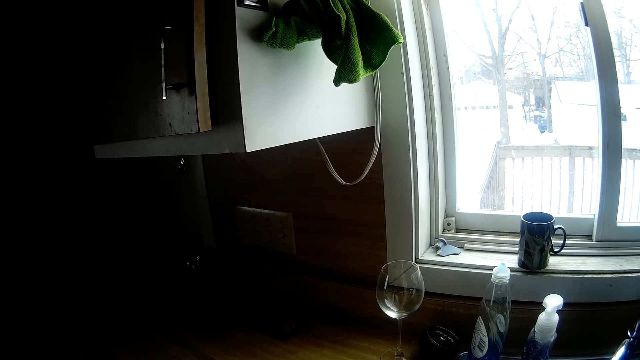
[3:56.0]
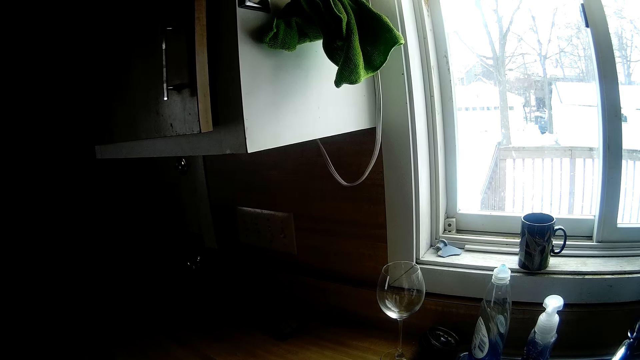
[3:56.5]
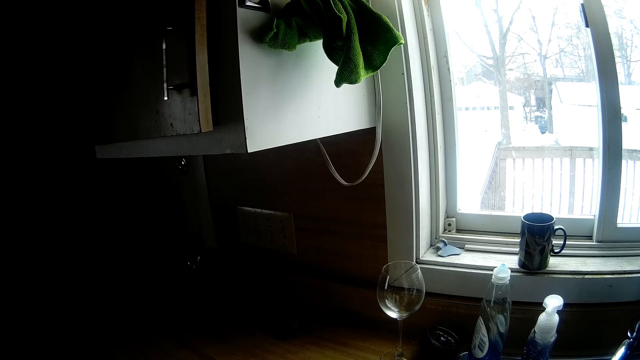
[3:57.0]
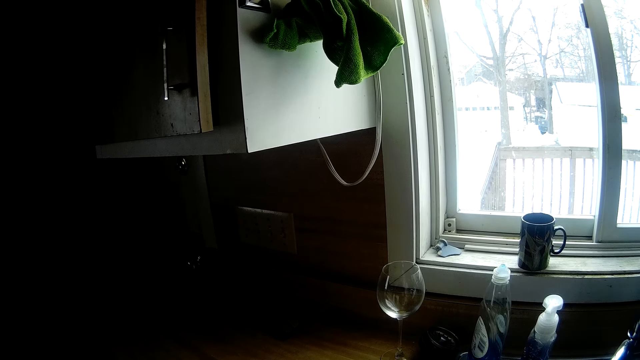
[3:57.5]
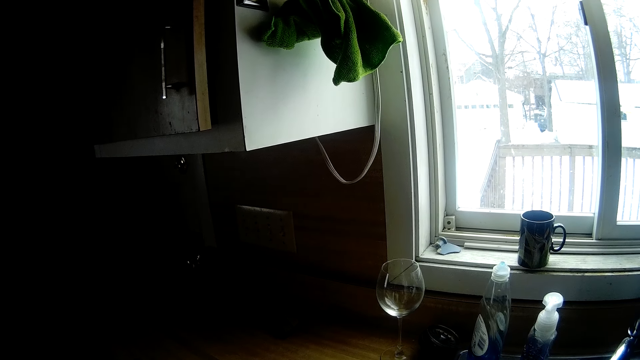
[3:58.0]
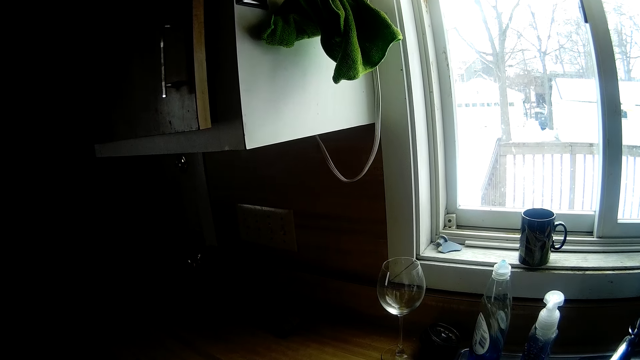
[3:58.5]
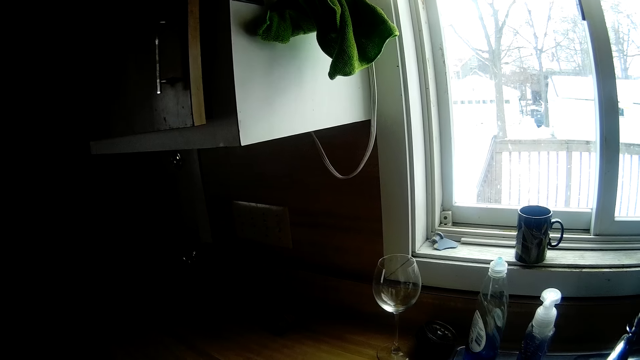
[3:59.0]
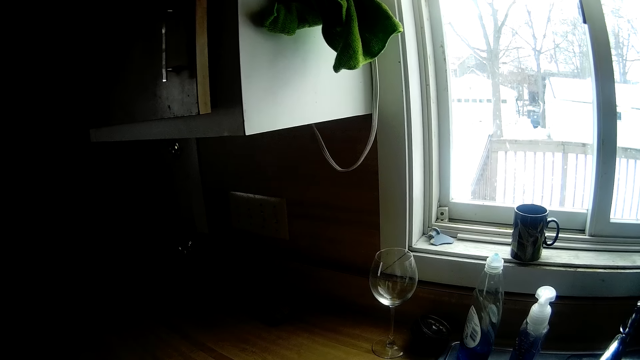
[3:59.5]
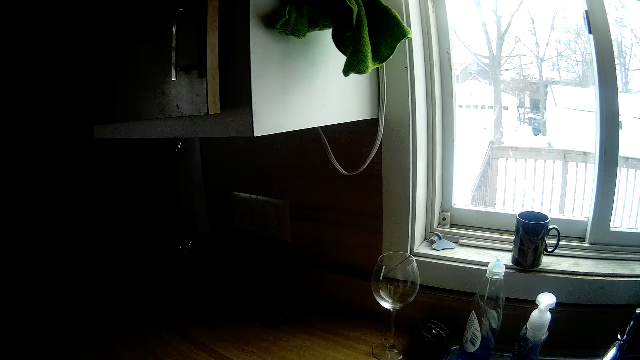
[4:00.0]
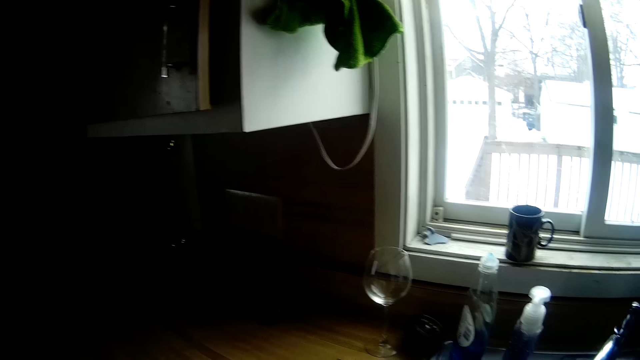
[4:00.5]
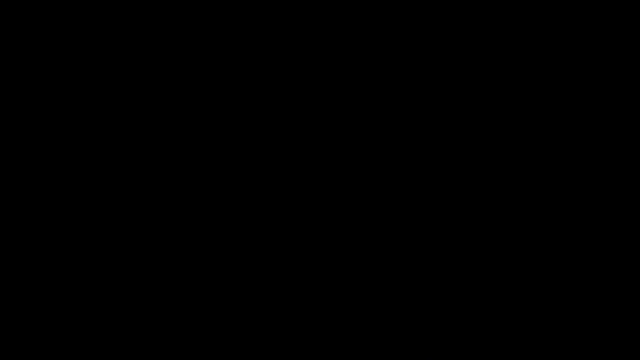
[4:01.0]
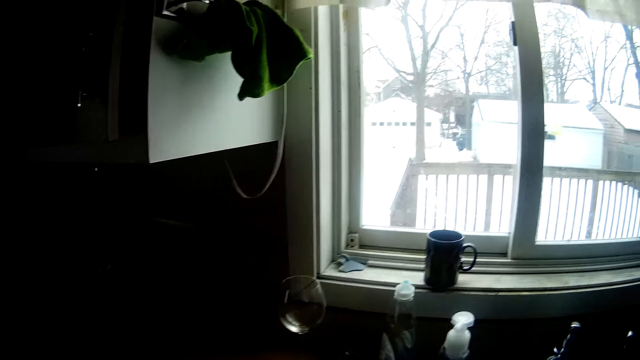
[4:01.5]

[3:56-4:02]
The camera wearer stands in between a window and a shelf.

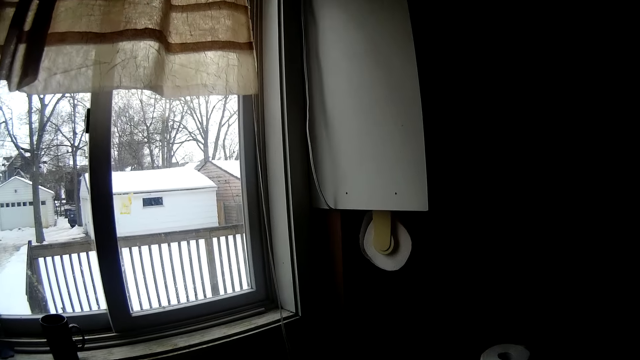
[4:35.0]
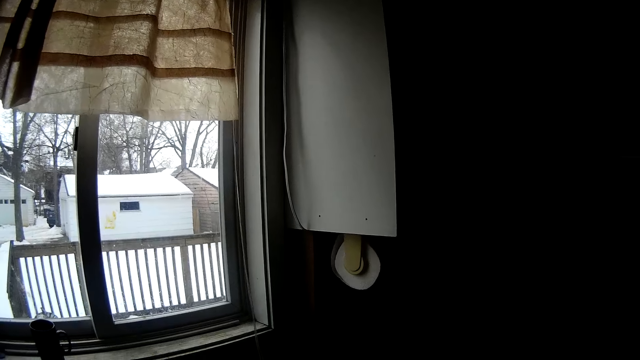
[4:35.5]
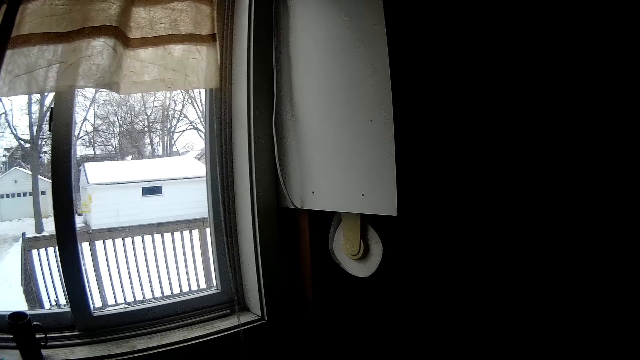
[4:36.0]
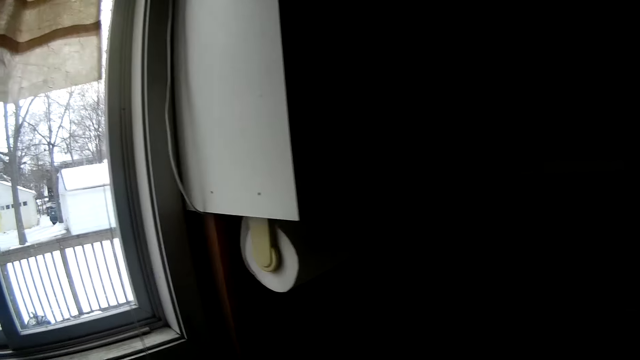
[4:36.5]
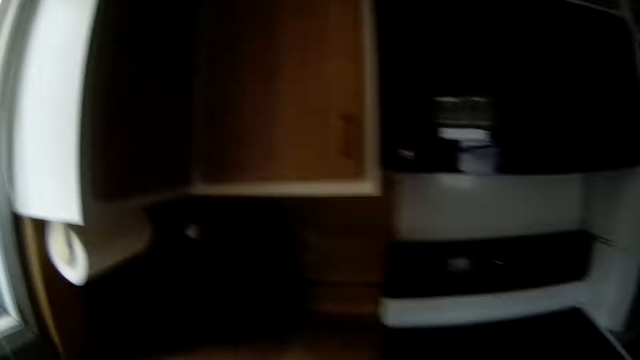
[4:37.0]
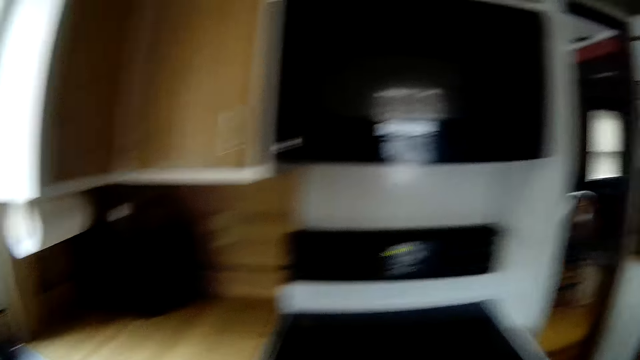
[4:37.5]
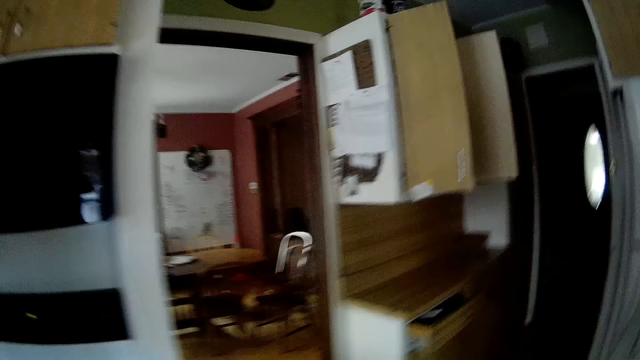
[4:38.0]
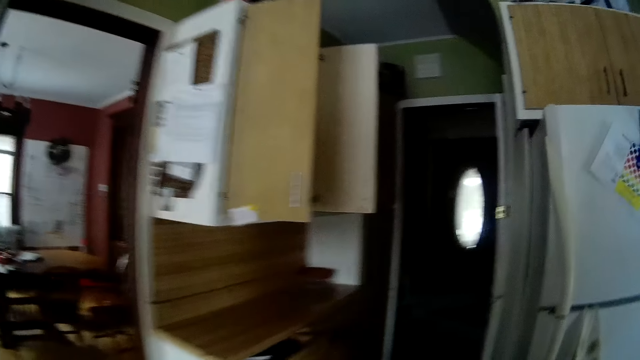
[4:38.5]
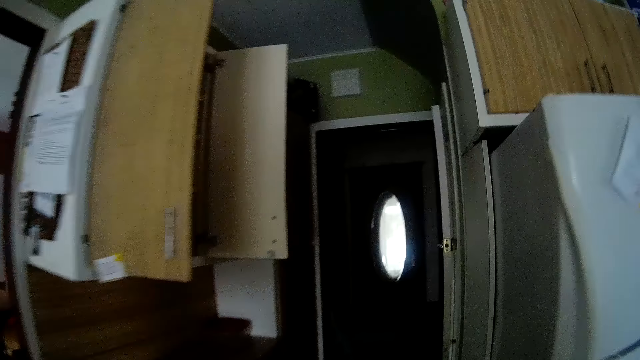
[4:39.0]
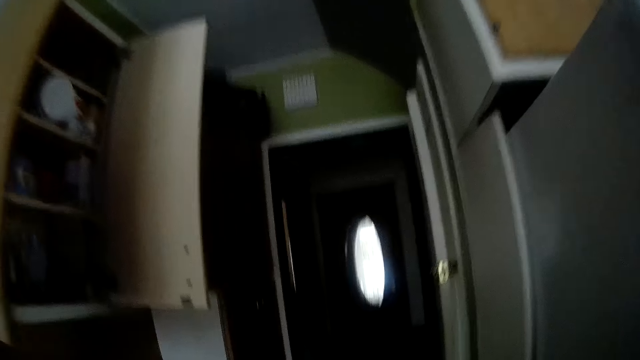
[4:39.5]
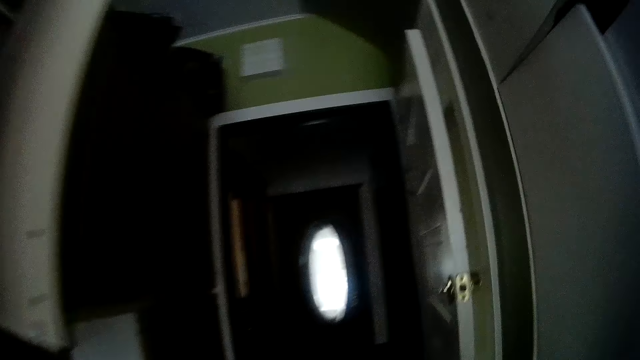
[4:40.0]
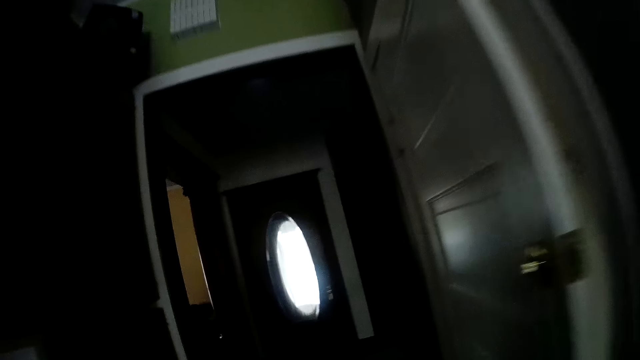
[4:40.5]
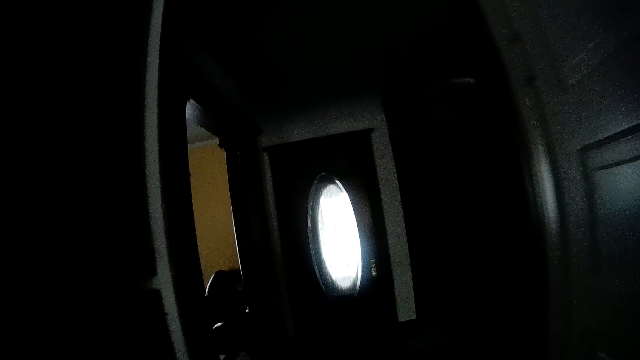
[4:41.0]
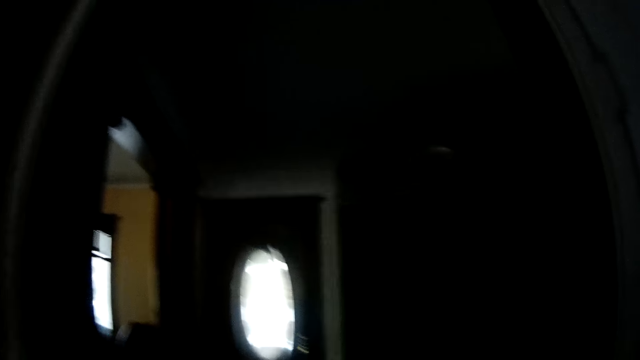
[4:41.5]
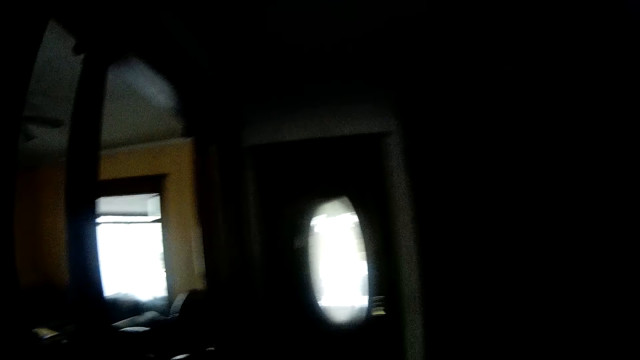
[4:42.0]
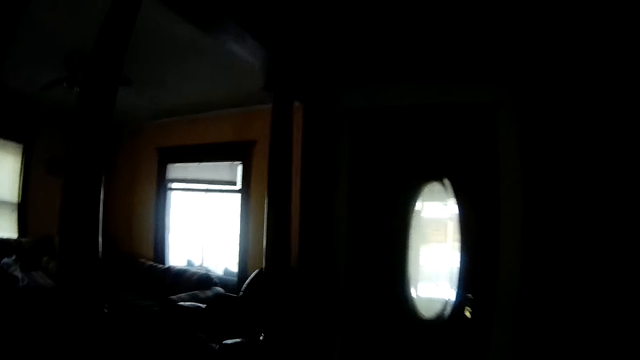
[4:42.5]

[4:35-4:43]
The camera wearer walks to a front door.

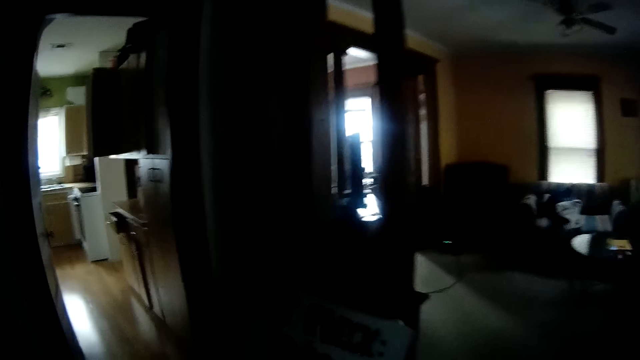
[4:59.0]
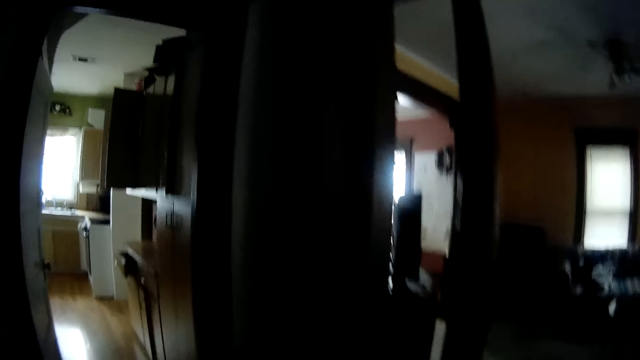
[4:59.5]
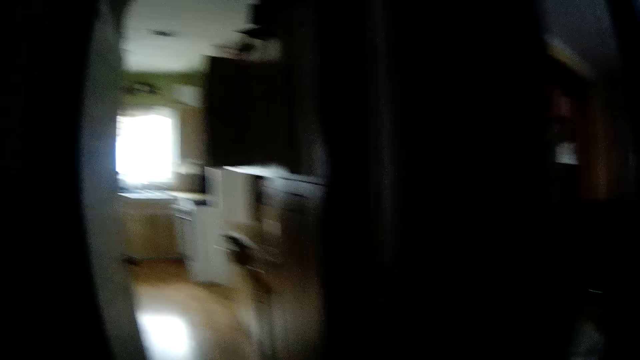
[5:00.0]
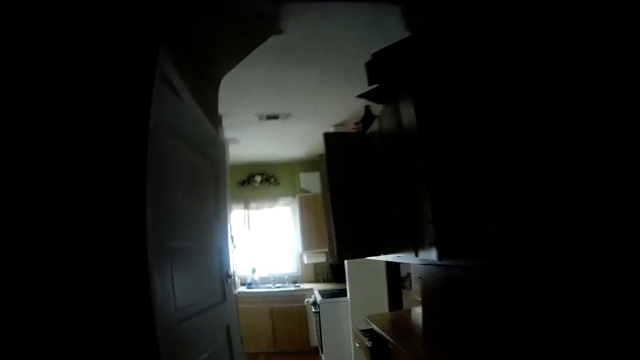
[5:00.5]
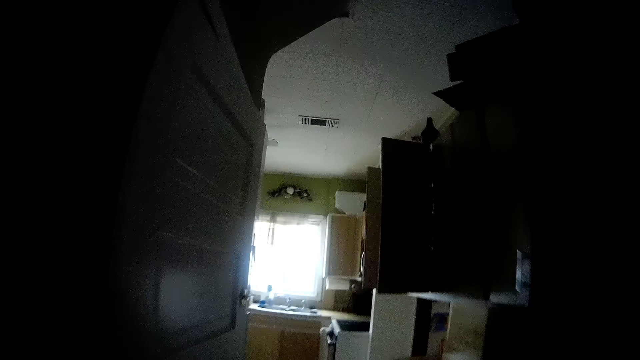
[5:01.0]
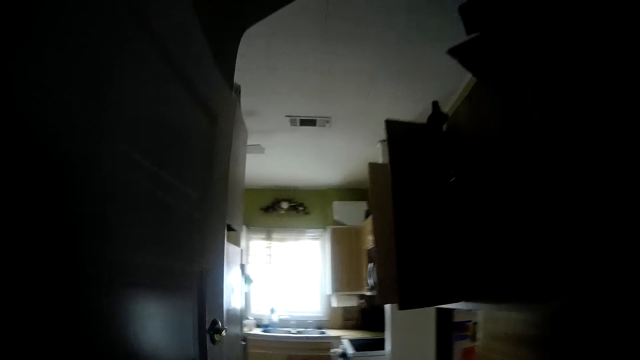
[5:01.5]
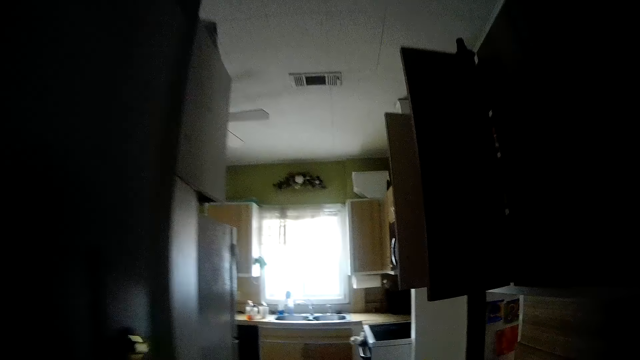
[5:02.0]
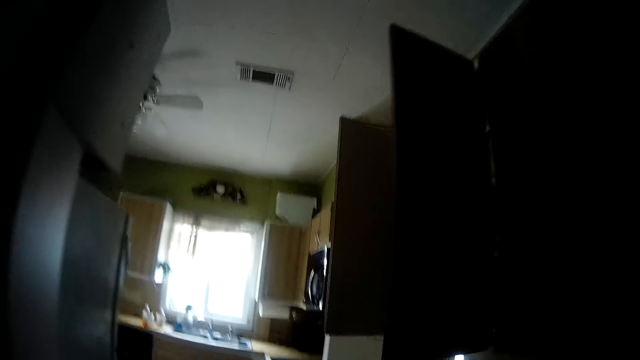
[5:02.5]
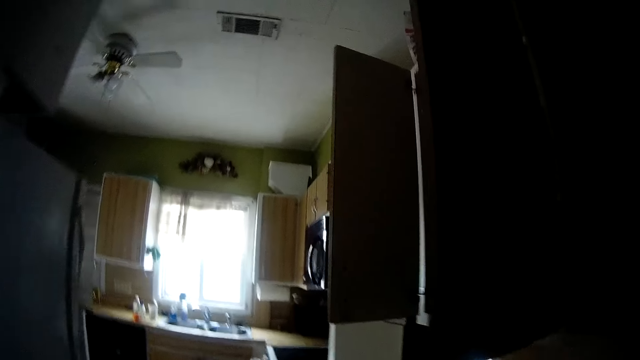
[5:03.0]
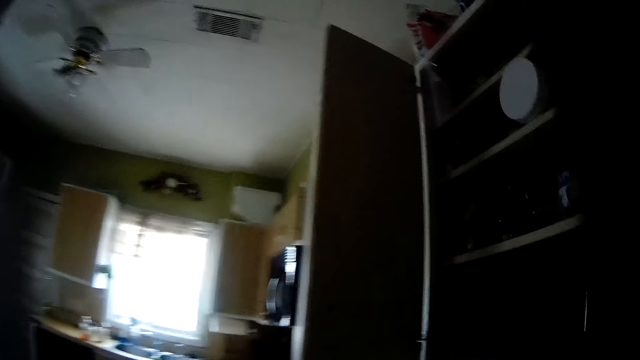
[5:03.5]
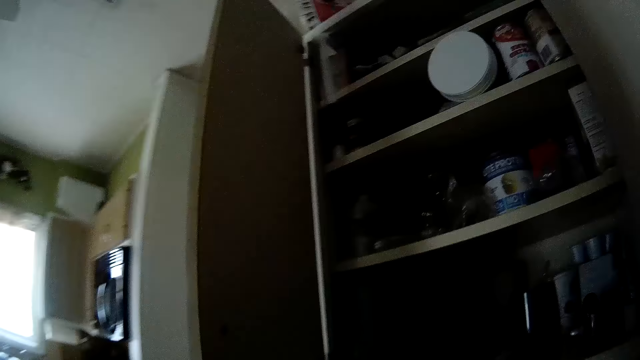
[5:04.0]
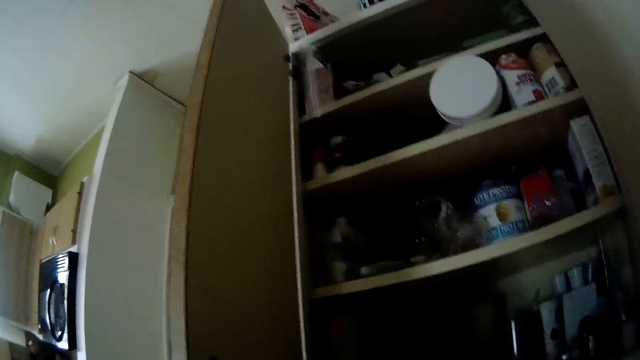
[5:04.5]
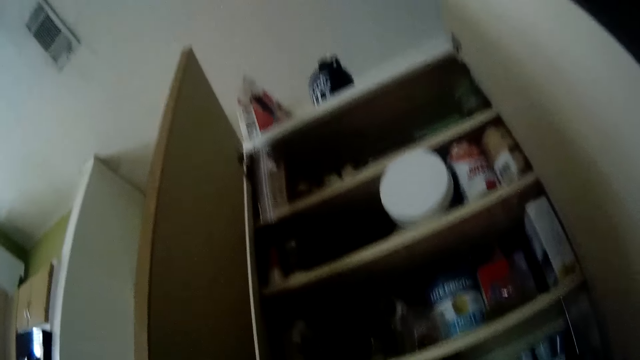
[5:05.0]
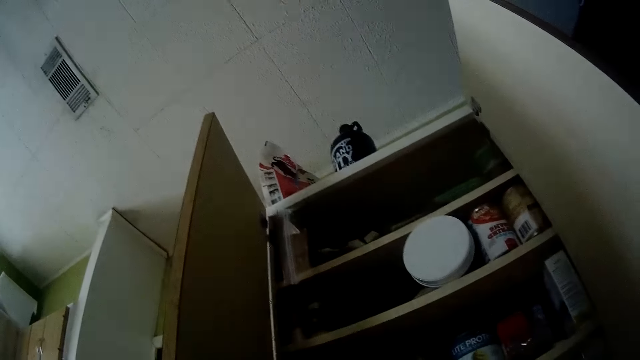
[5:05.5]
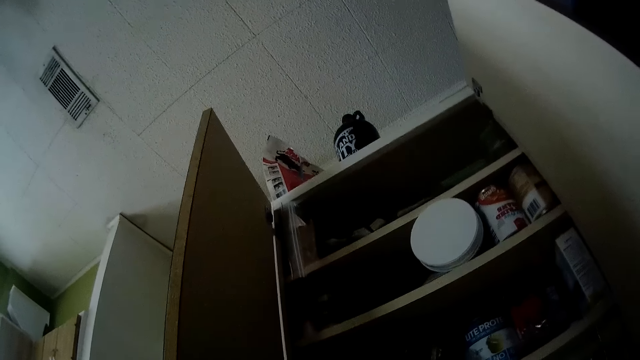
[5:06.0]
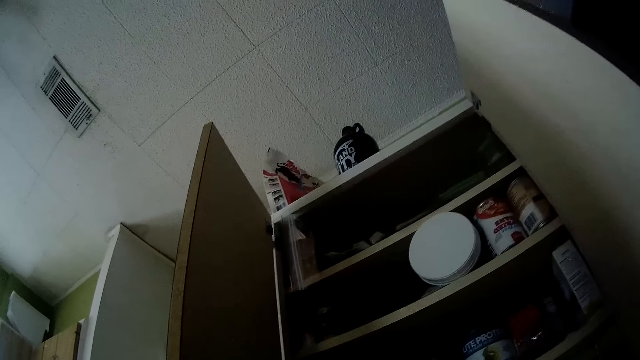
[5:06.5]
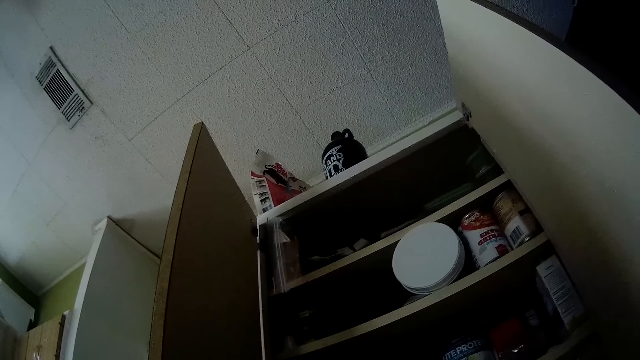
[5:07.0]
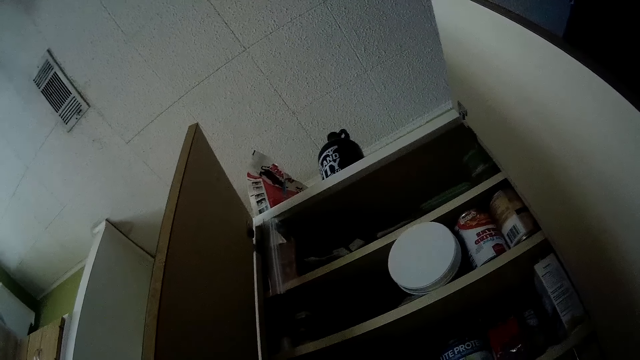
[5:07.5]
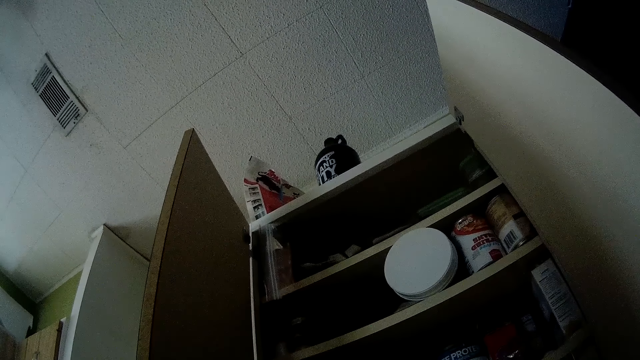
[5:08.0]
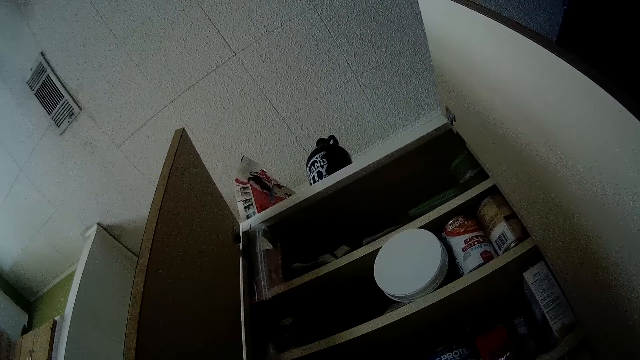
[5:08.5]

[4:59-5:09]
The camera wearer walks into the kitchen from the doorway. They stop.
